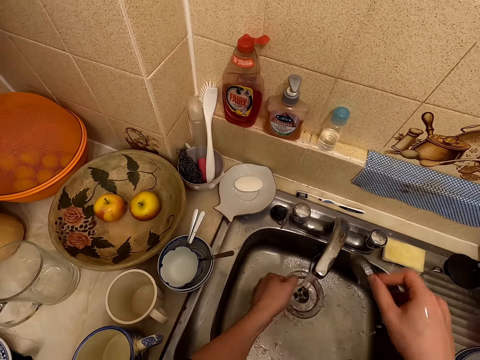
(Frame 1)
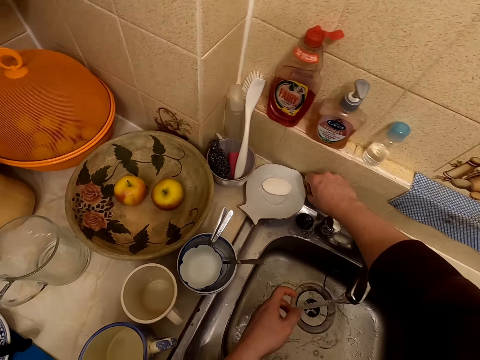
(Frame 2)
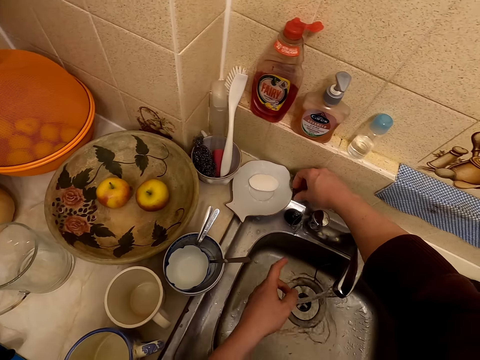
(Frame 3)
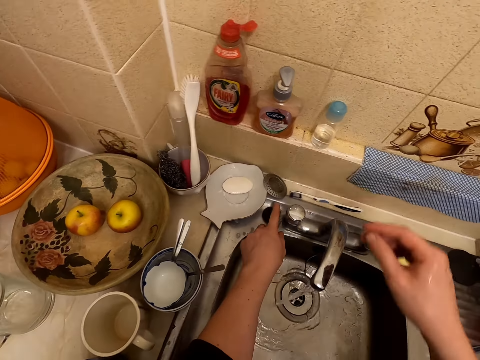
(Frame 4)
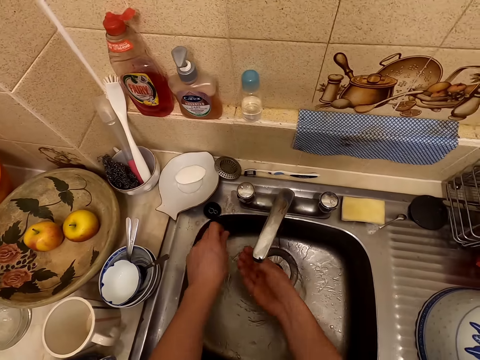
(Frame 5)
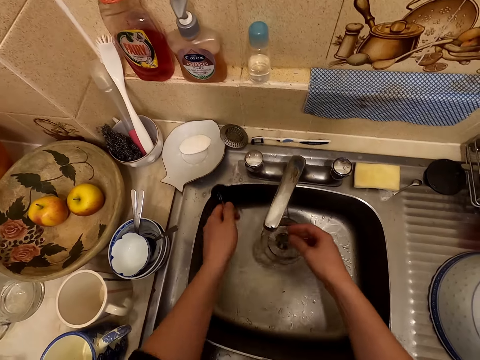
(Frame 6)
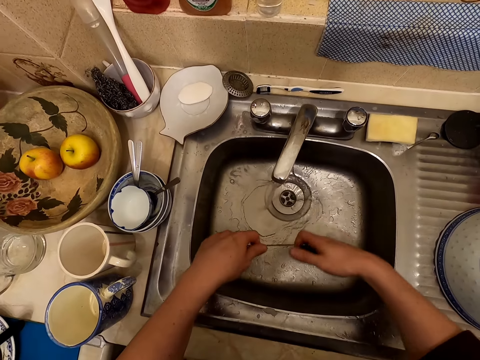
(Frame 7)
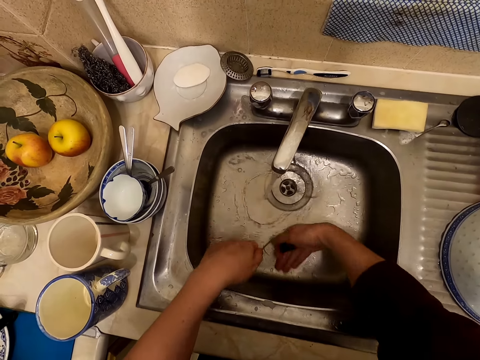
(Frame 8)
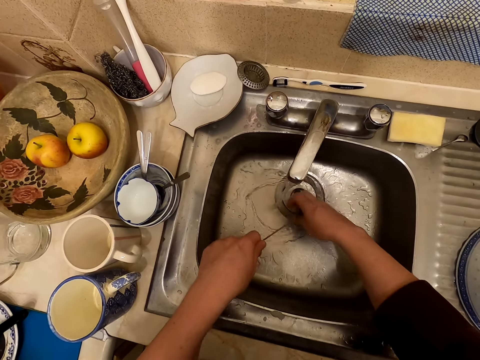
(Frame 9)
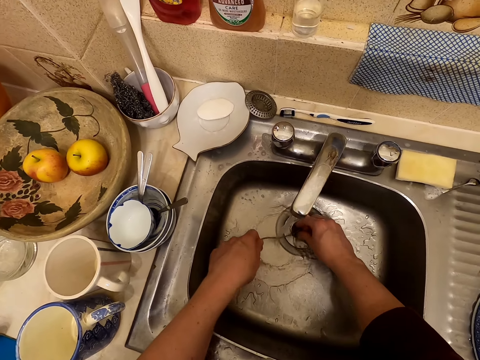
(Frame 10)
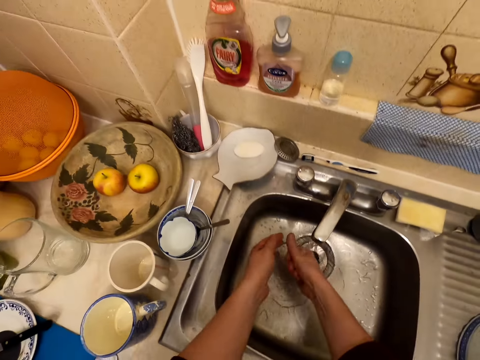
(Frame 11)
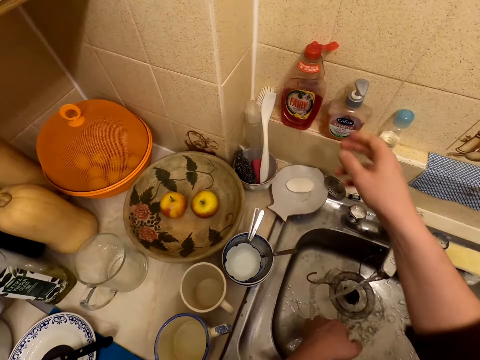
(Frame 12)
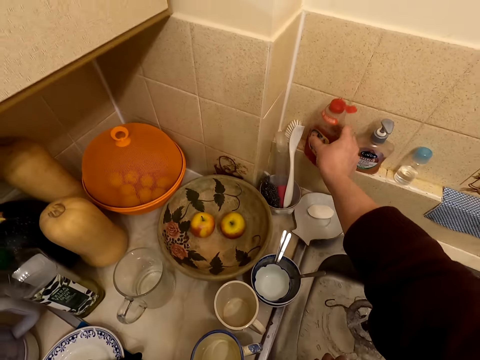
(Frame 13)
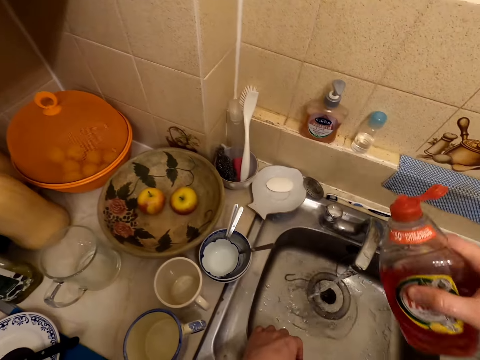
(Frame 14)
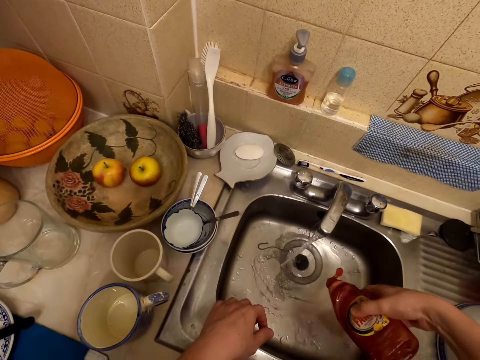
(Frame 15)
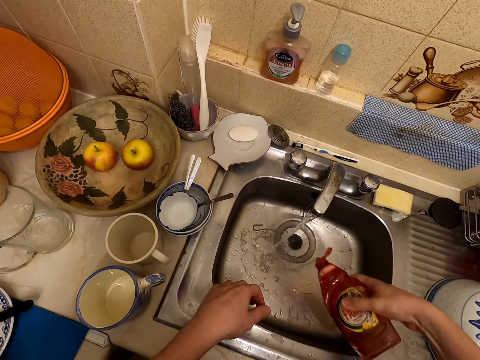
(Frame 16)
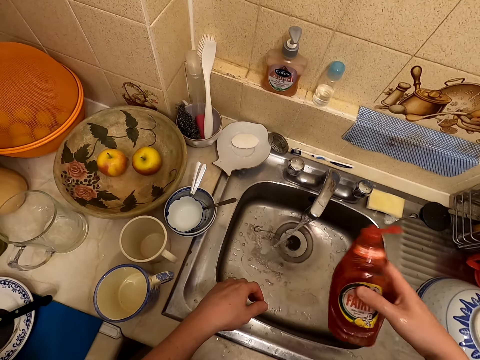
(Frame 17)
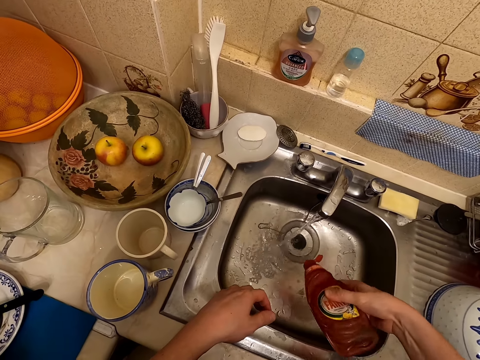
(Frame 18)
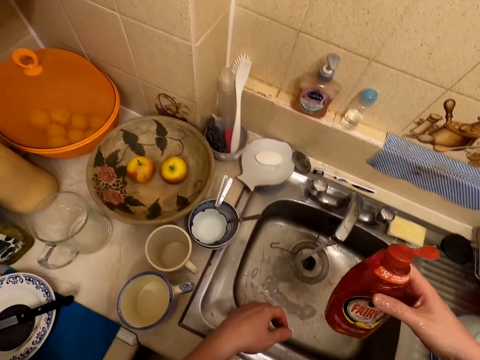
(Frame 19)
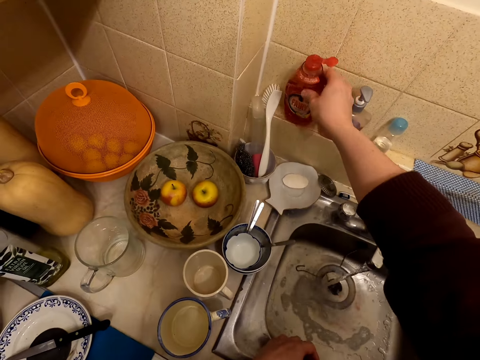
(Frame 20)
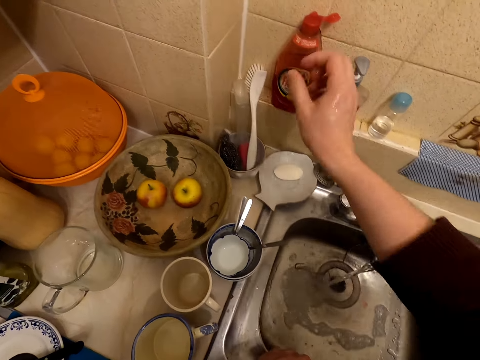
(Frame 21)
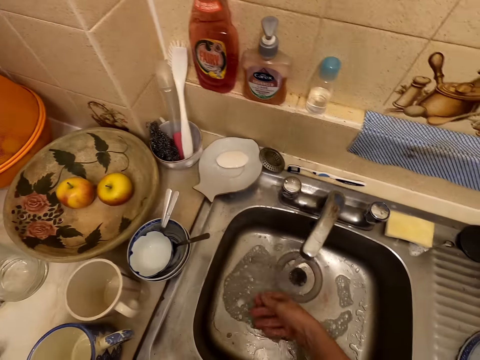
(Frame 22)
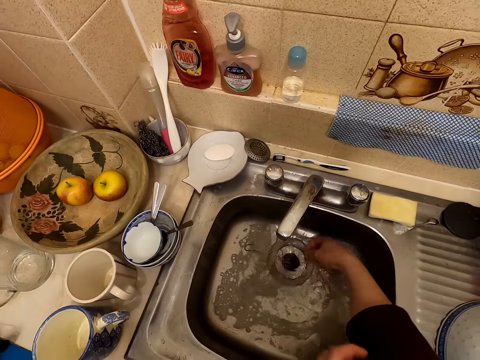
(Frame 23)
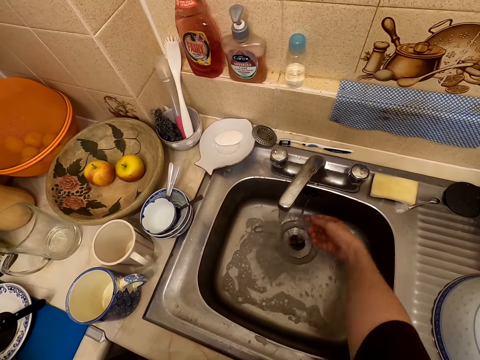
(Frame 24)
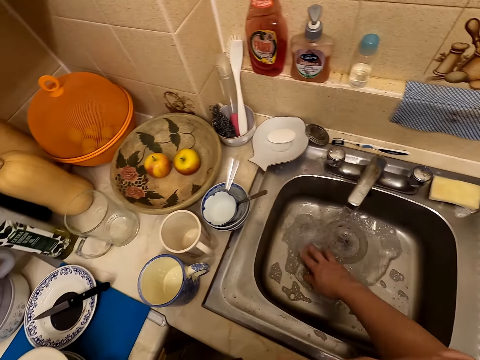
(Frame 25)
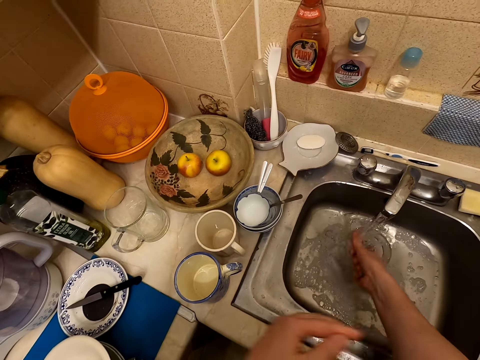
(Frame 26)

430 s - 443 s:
The camera wearer places the kitchen craft stainless steel sink strainer on the sink top. He picks up another sink stopper from the sink top. He moves his hand in the sink. He closes the sink hole with the sink stopper. He rinses his hands. He lifts a bottle of liquid soap. He pours the soap in the sink. He places the bottle of liquid soap on the sink surface. He wipes the sink by hand and moves his right hand in the sink.

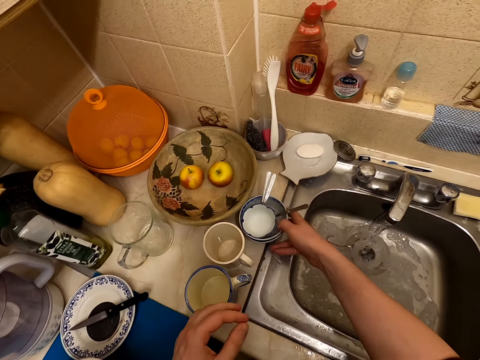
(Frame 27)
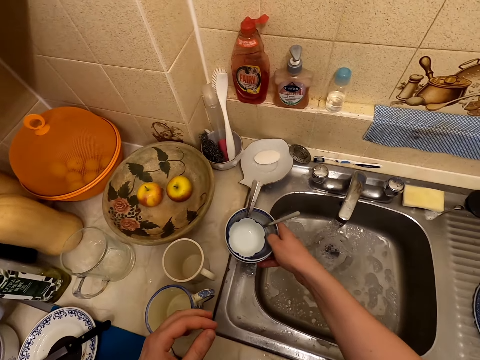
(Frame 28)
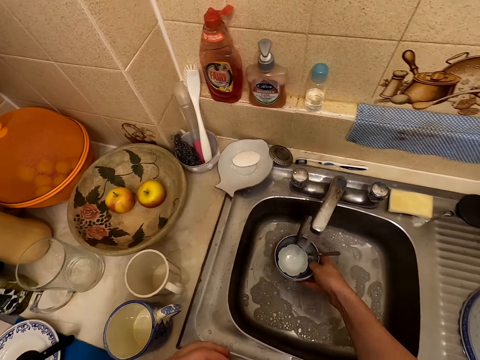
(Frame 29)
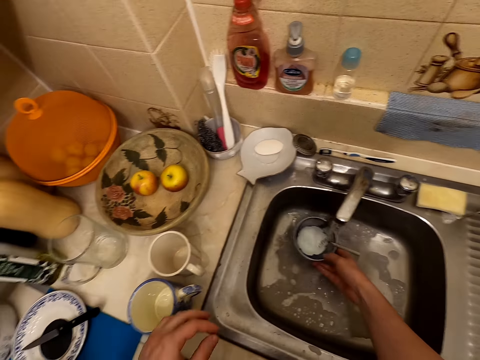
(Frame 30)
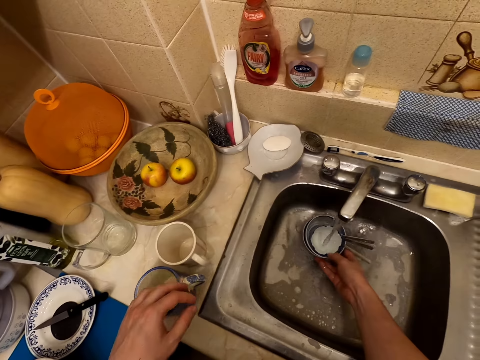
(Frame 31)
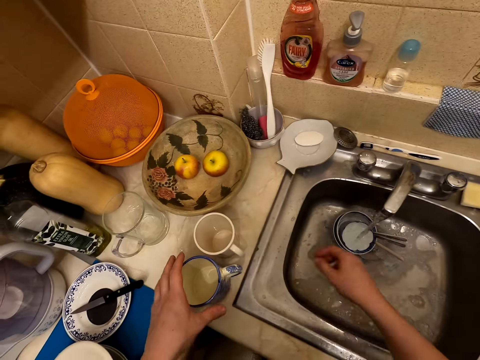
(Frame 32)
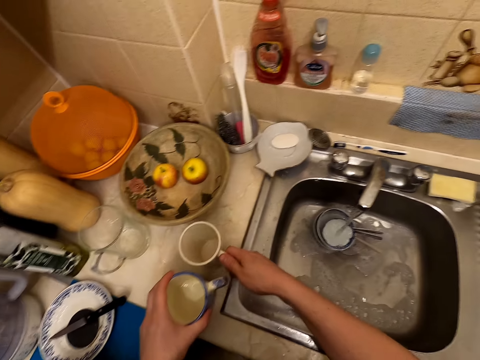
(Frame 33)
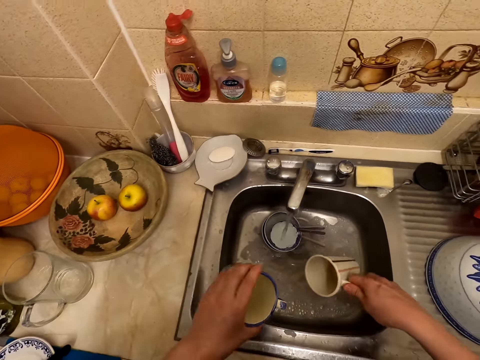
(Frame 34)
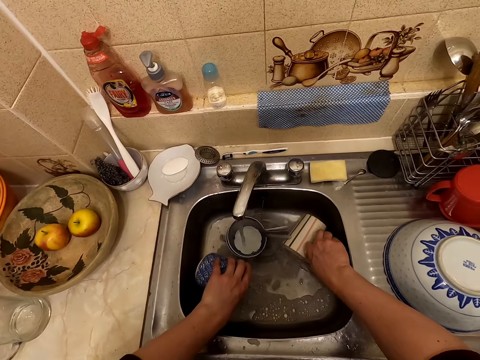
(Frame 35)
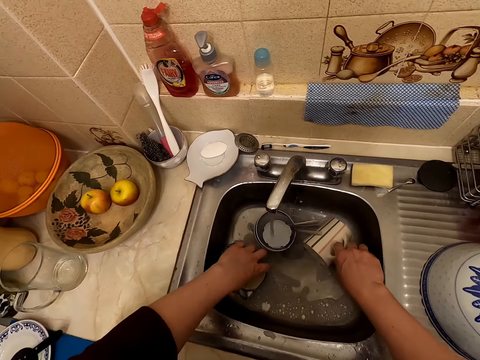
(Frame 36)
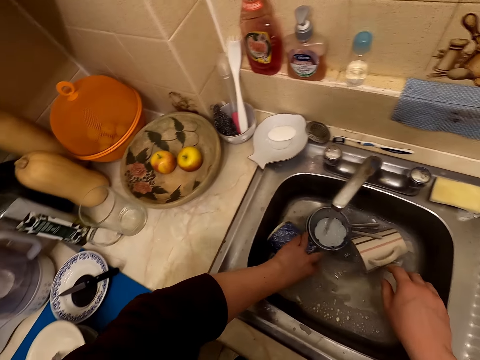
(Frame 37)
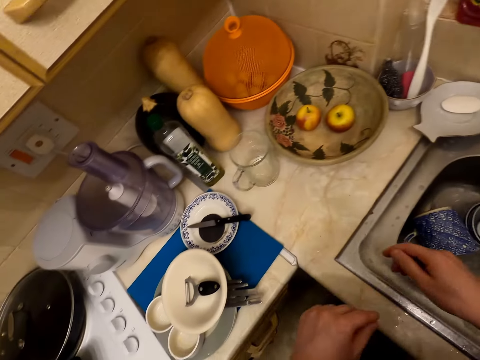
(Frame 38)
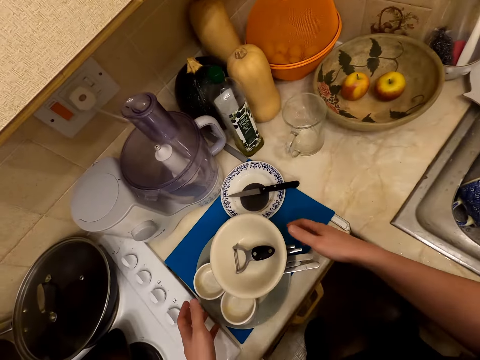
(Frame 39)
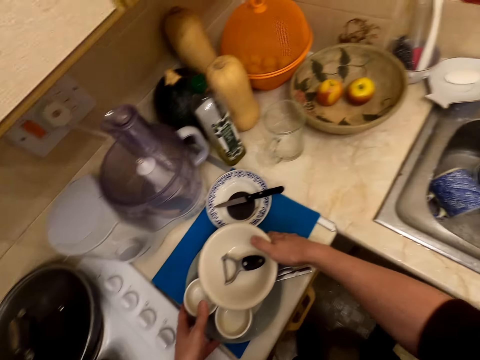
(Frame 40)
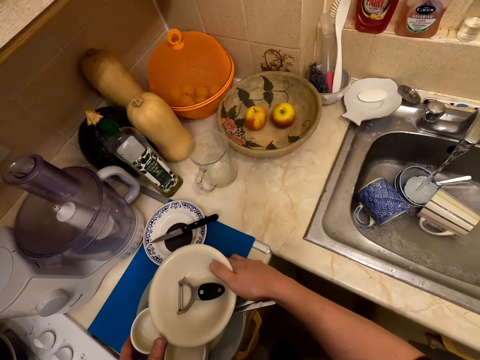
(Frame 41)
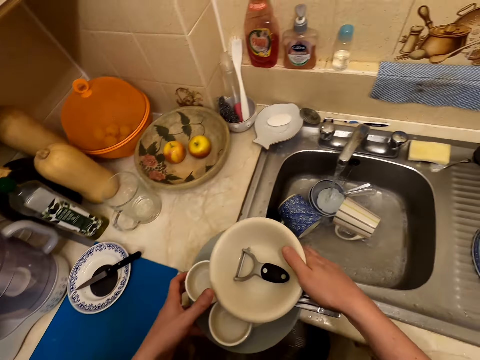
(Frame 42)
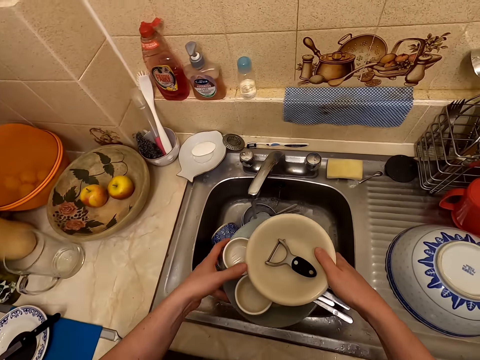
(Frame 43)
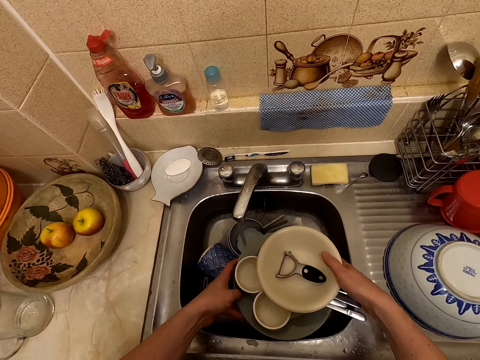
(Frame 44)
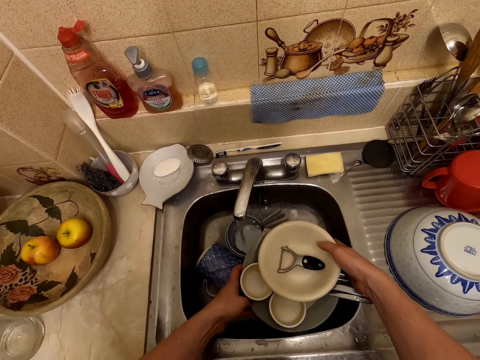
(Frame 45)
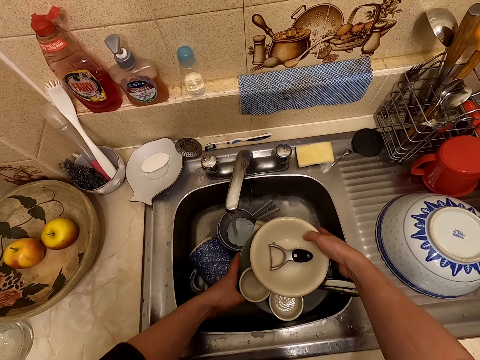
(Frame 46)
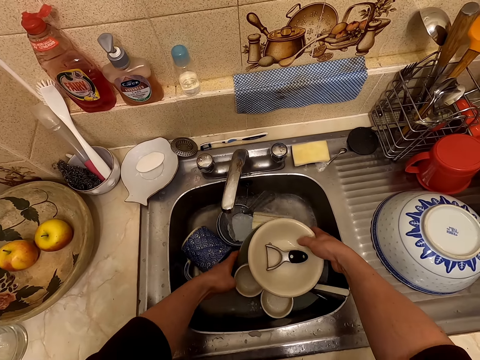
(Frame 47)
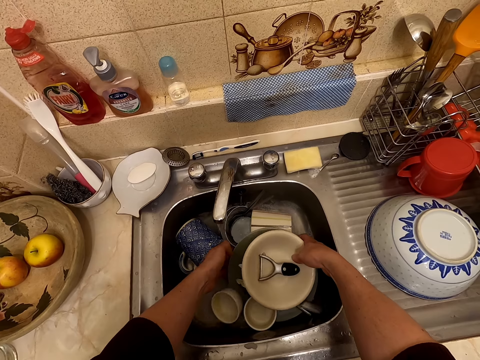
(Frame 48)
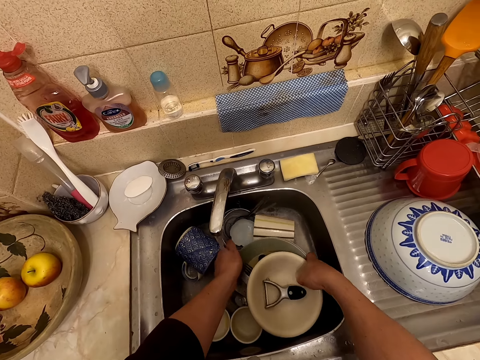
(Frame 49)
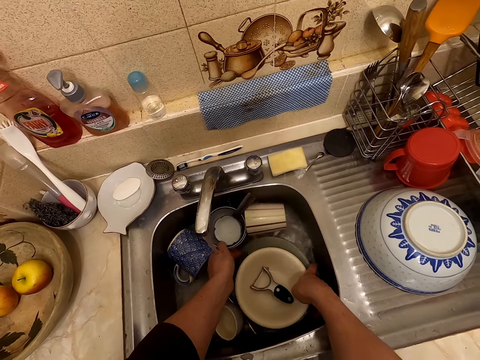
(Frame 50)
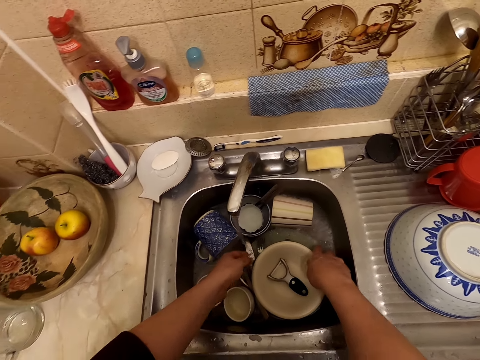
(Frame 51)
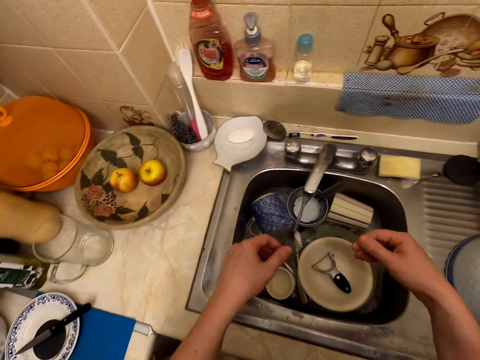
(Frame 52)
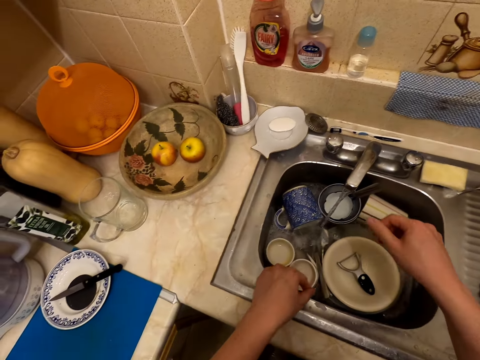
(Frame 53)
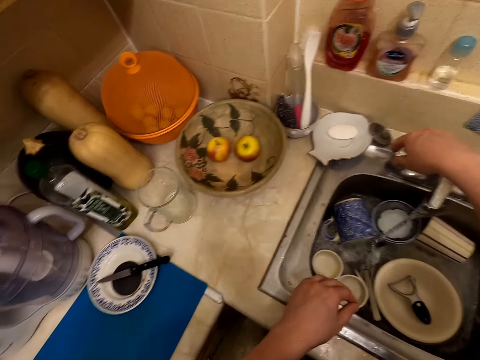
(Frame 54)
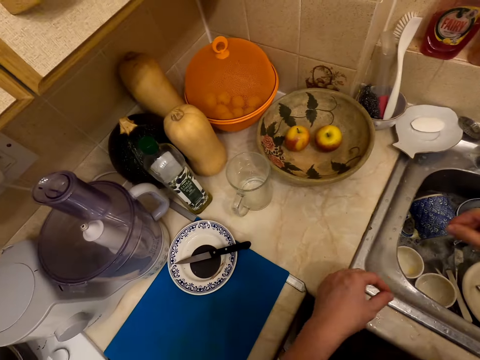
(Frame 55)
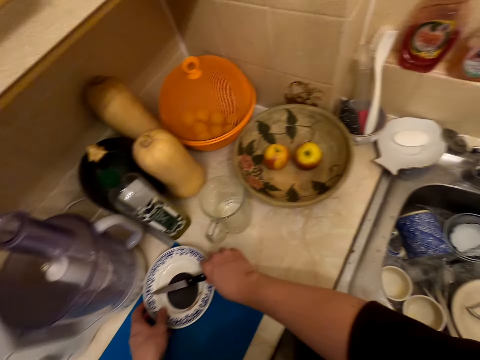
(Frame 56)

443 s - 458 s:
The camera wearer picks up the bowls from a sink table. He places the bowls in the sink. He picks up the cups from the sink table. He places the cups in the sink. He lifts a plate. He puts the plates in the sink. He shakes his hands. He opens the sink water.
